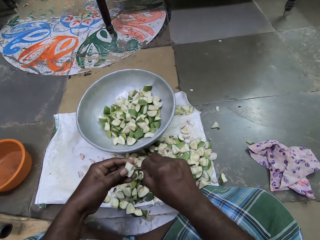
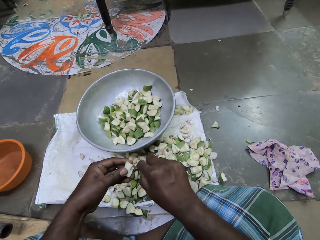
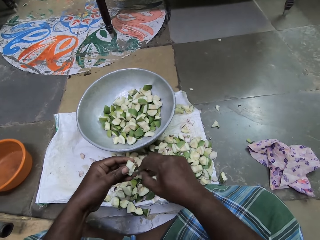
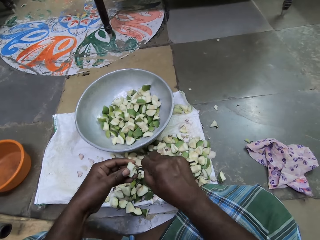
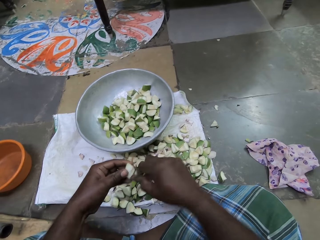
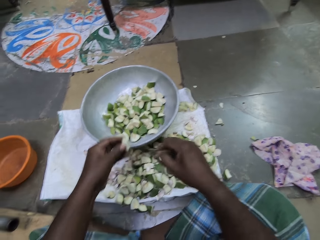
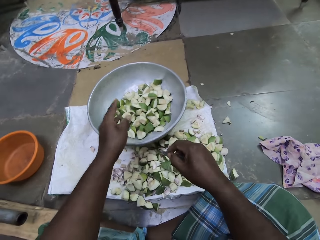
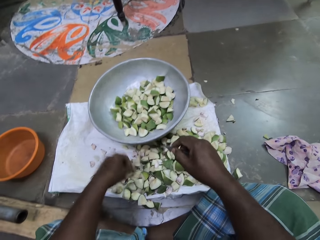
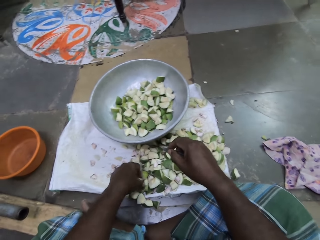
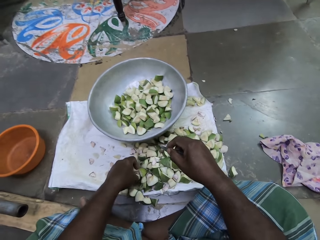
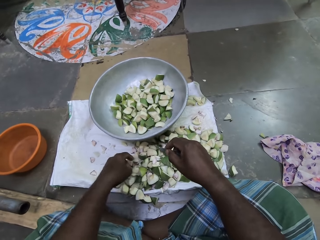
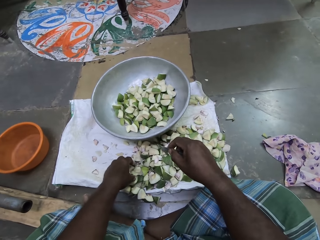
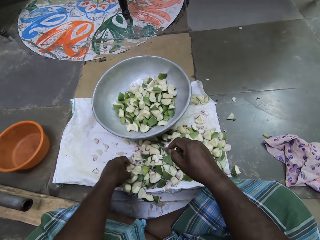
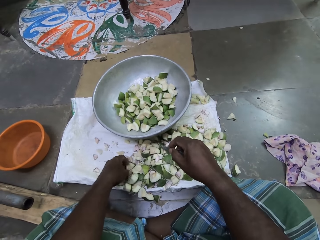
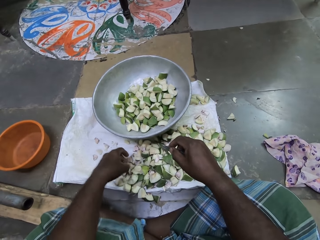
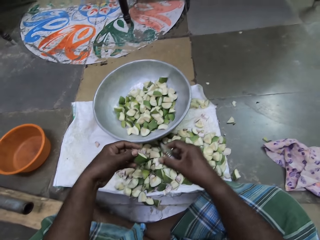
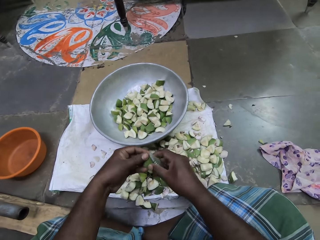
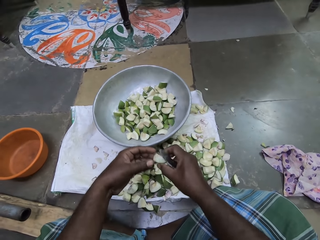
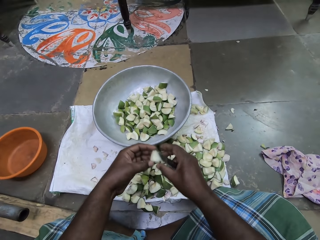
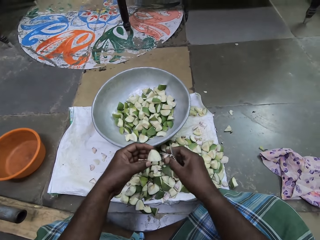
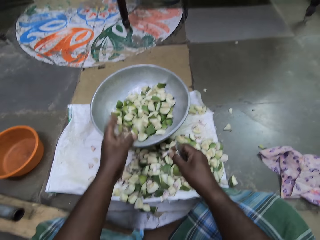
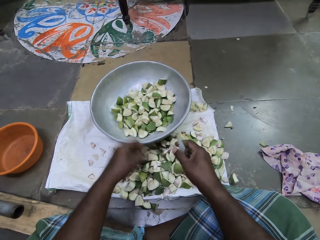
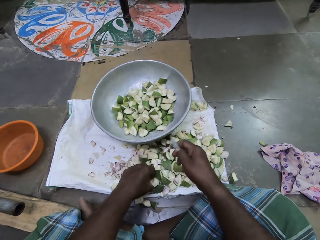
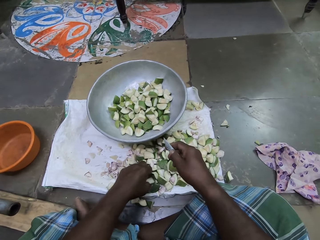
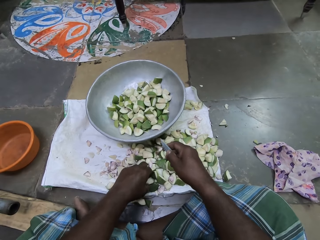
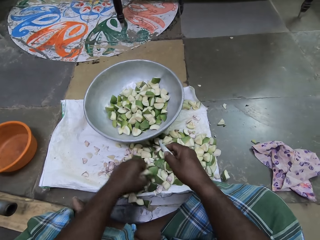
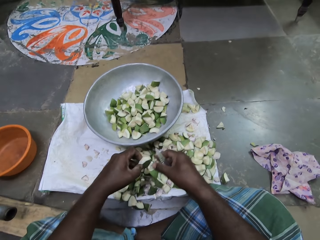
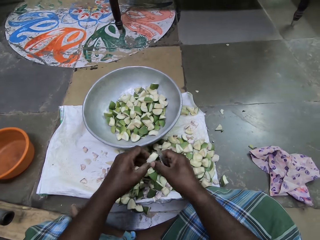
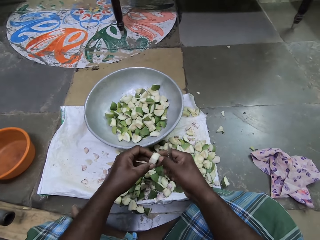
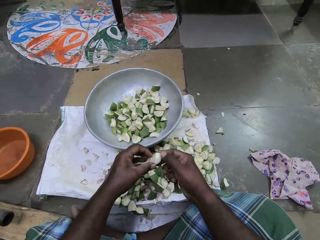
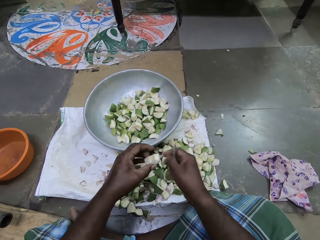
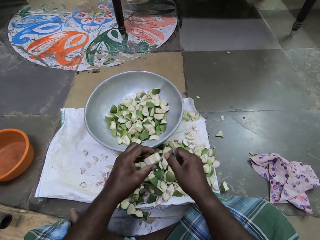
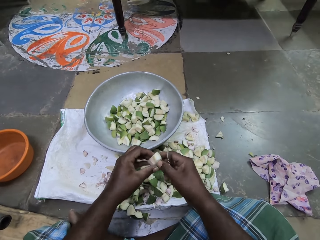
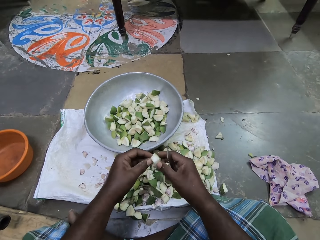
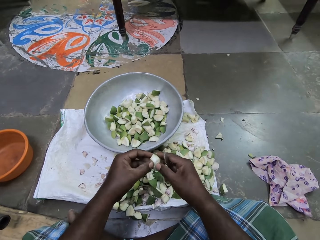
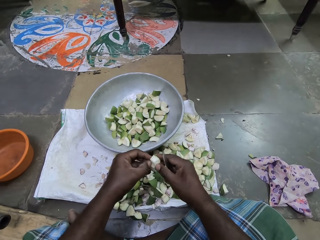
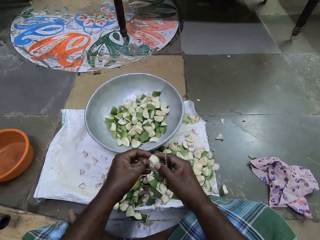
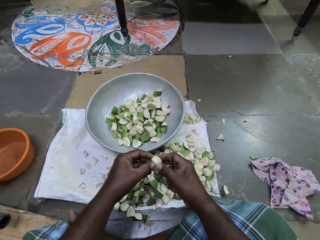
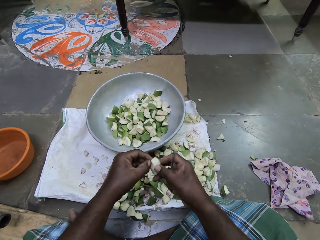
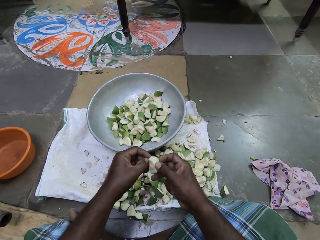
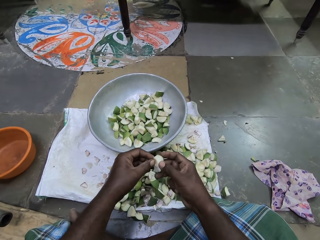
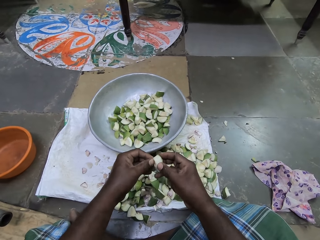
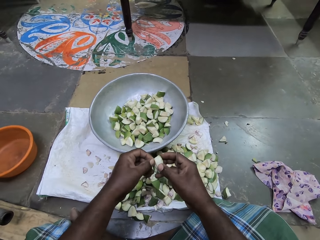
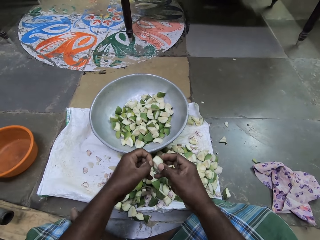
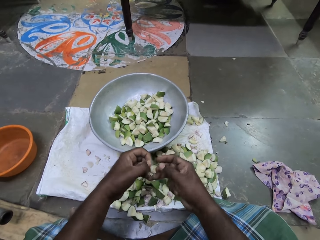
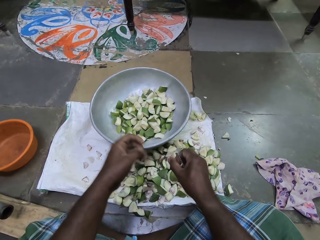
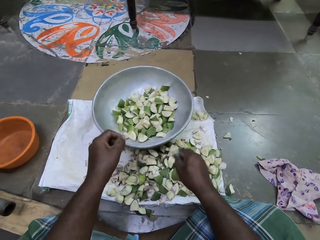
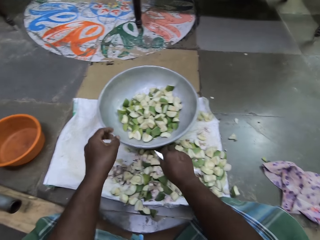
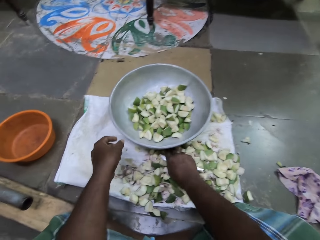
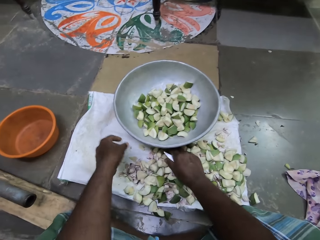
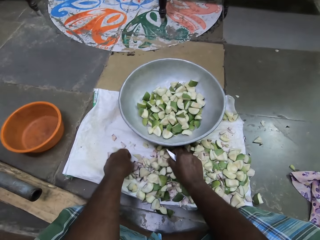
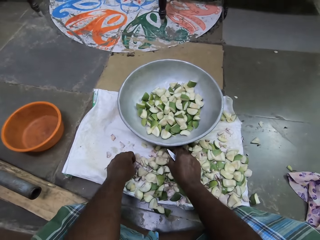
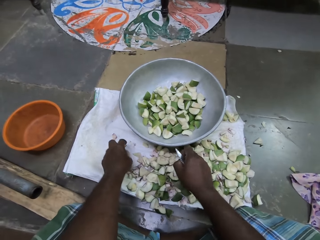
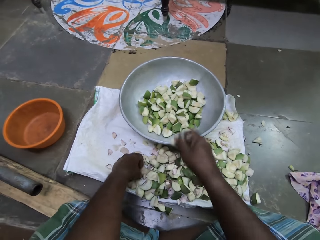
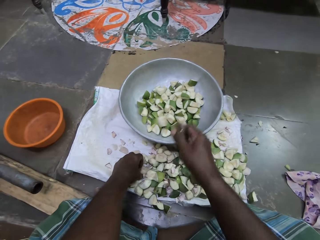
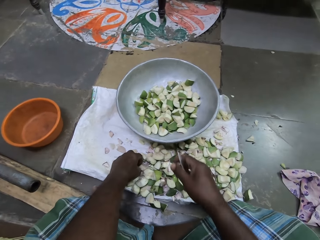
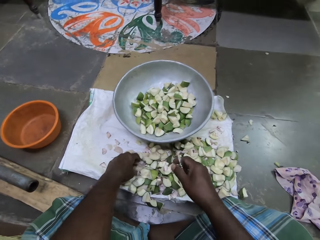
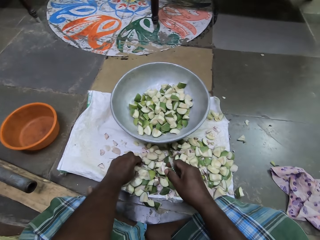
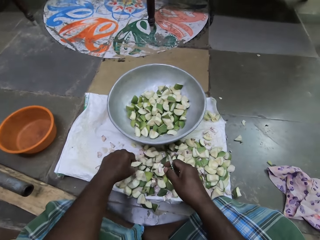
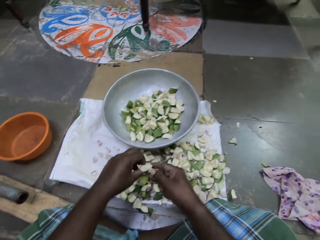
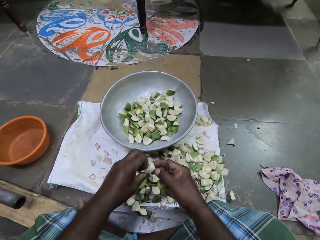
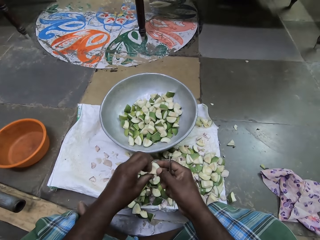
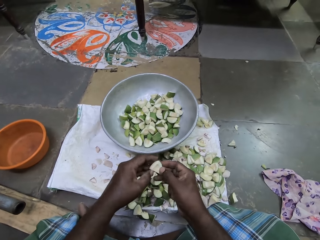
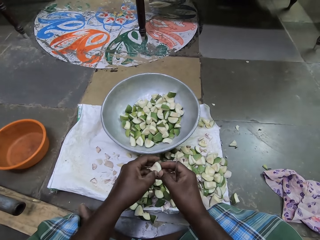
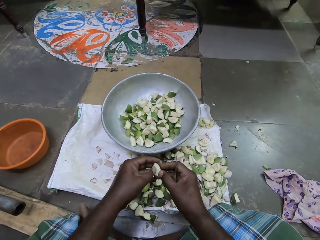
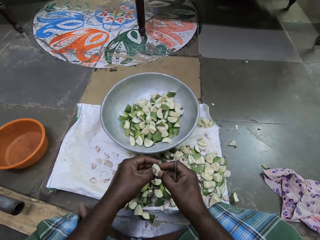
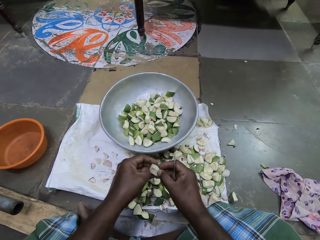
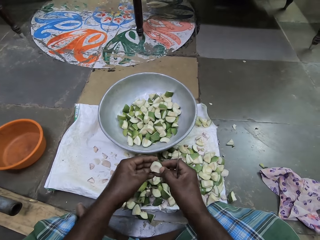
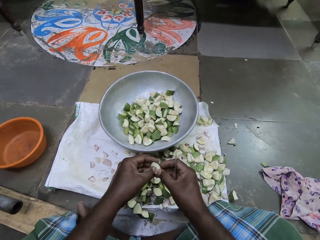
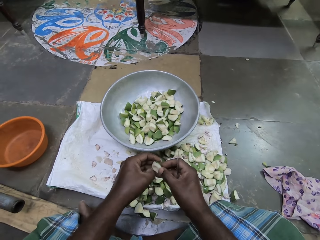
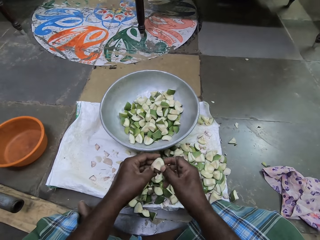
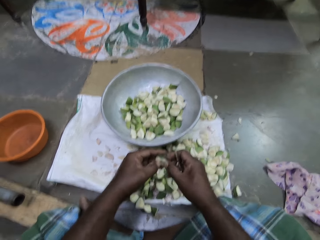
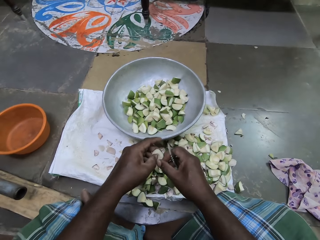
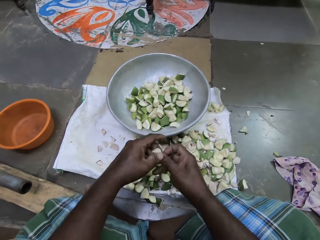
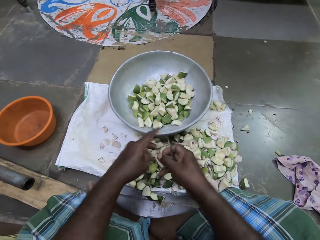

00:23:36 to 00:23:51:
The camera wearer drops the apple slice or piece of fruit in the bowl on the floor with her left hand. She picks an apple slice from the cloth on the floor with her left hand. She holds the apple slice with both hands. She drops the apple slice in the bowl on the floor with her left hand. She picks an apple slice from the cloth on the floor with her left hand. She cleans the apple slice with both hands. She scratches the piece of fruit. She picks the apple slice from the cloth on the floor with her right hand. She drops the apple slice in the bowl on the floor with her right hand. She picks an apple slice from the cloth on the floor with her left hand. She cleans the apple slice with both hands. She scratches the piece of fruit.

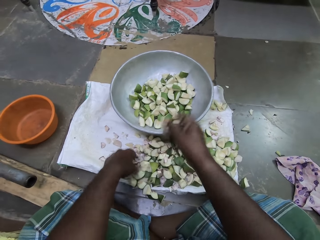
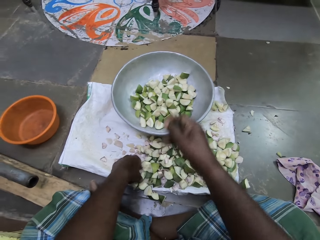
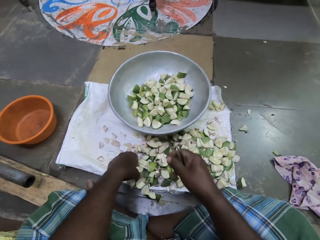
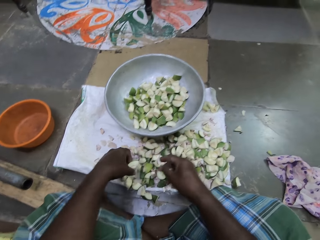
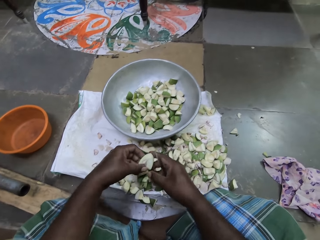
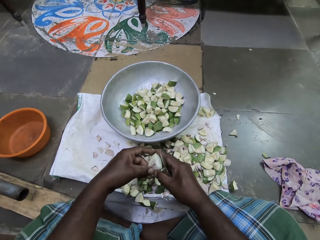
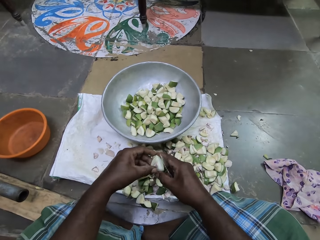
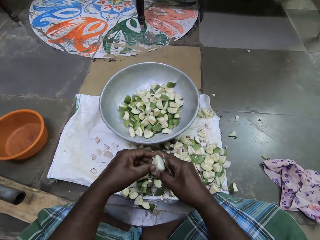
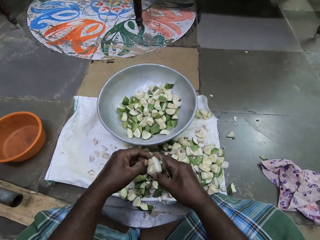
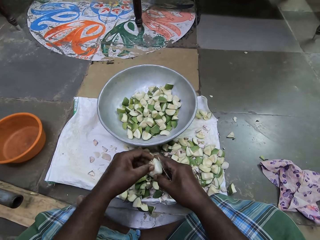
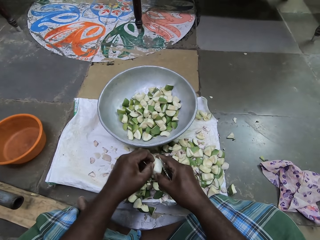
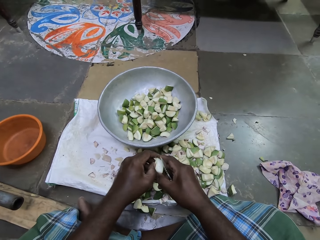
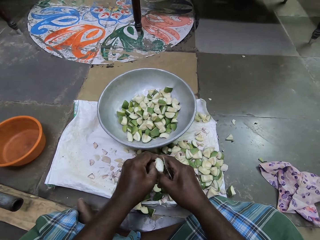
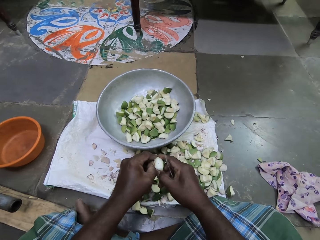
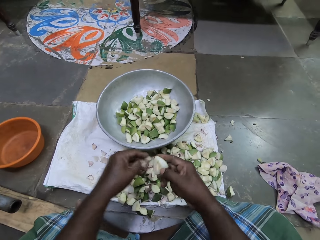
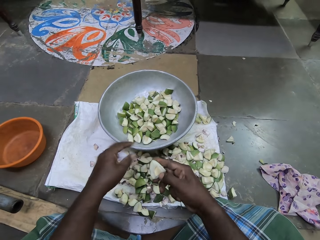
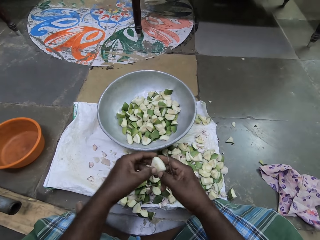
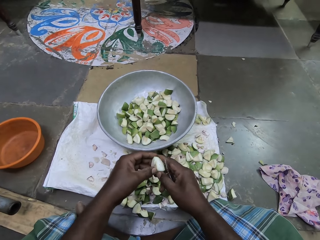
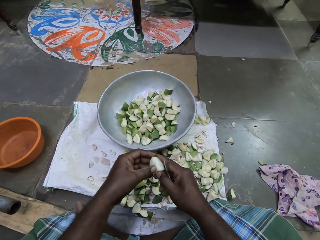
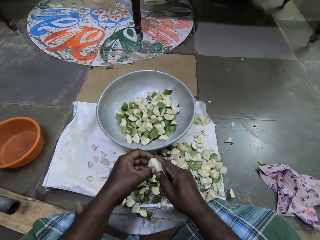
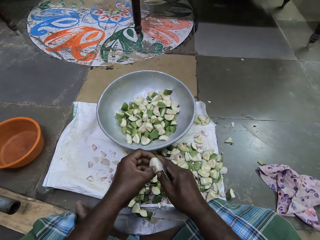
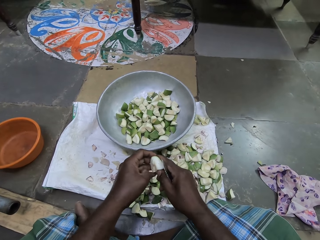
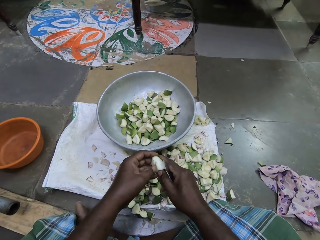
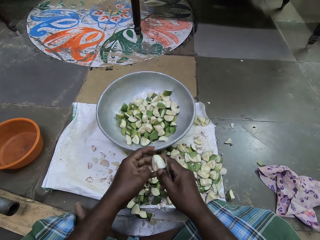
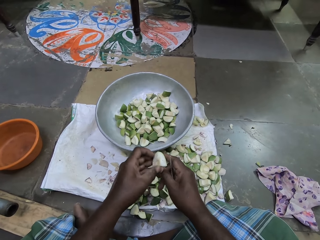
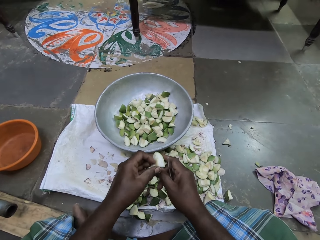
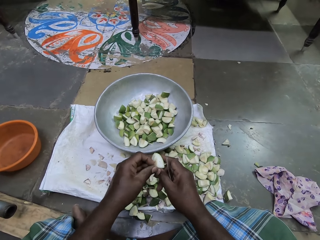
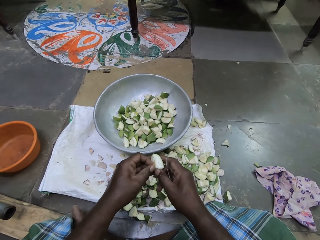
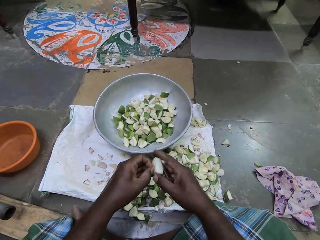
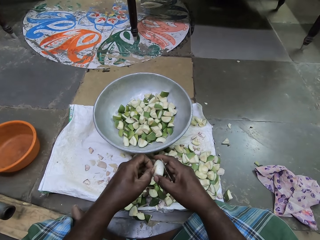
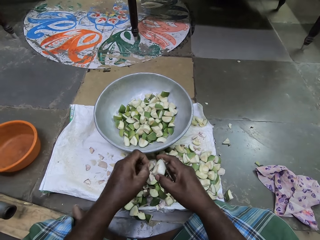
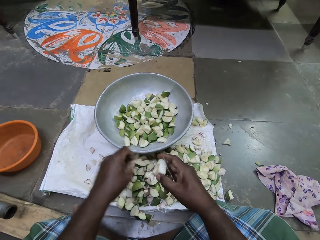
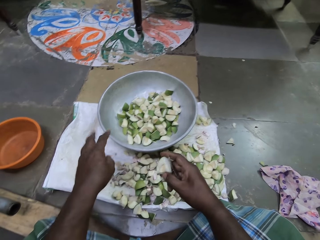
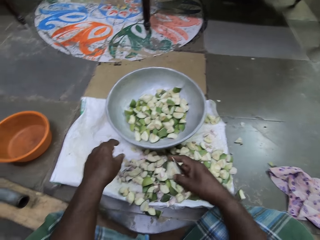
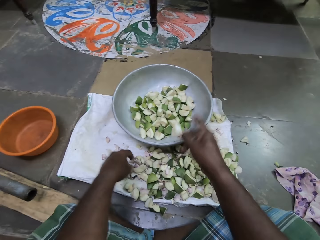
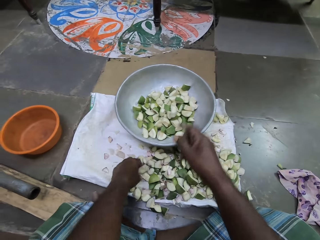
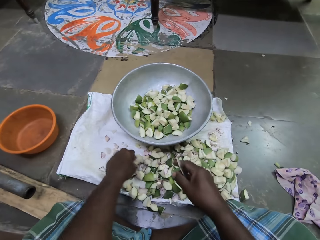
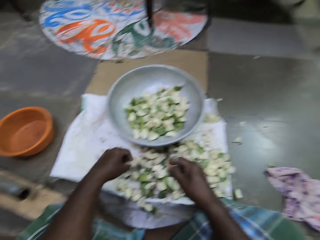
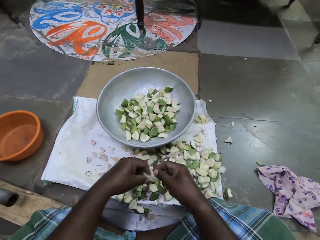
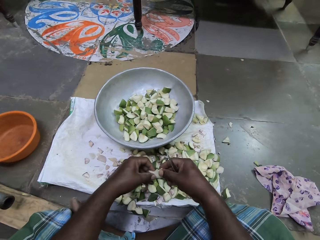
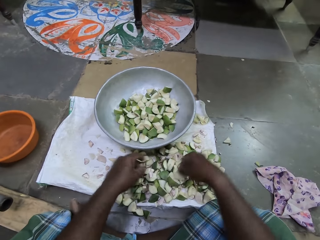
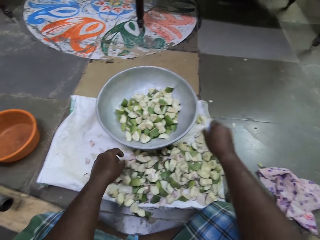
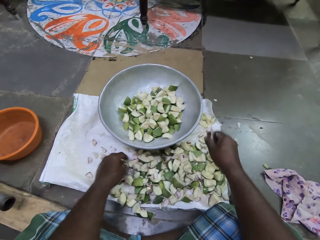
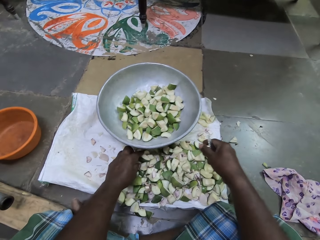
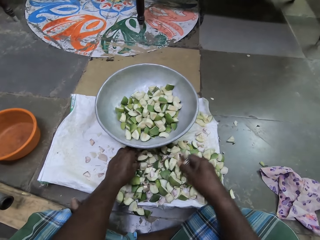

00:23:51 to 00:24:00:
The camera wearer drops the apple slice or piece of fruit in the bowl on the floor with her right hand. She picks an apple slice from the cloth on the floor with her left hand. She deseeds the apple slice with both hands. She scratches the piece of fruit. She drops the seed on the cloth on the floor with her left hand. She drops the apple slice in the bowl on the floor with her right hand. She picks an apple slice from the cloth on the floor with her left hand. She passes the apple slice from her left hand to her right hand. She drops the apple slice on the cloth on the floor with her right hand.
